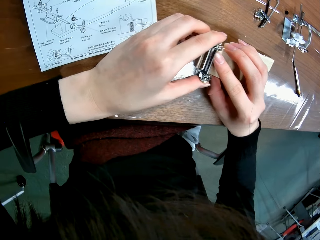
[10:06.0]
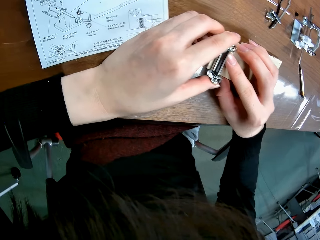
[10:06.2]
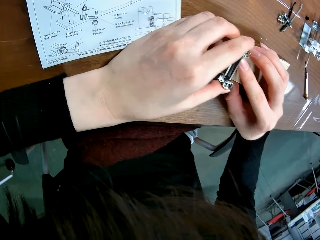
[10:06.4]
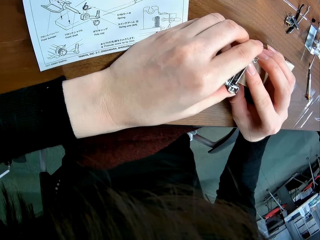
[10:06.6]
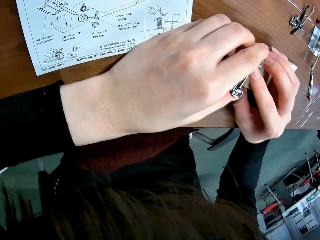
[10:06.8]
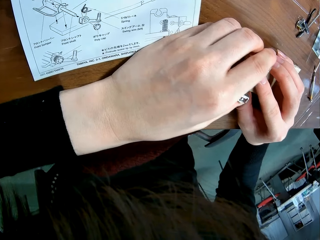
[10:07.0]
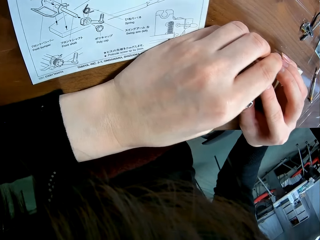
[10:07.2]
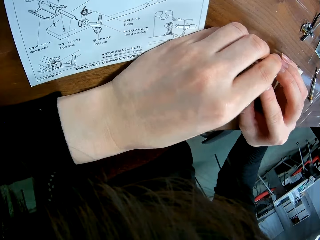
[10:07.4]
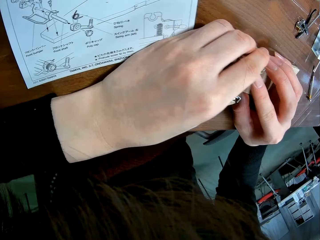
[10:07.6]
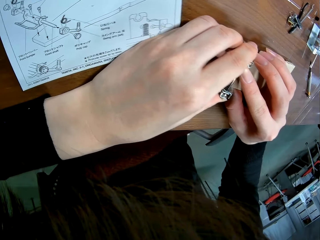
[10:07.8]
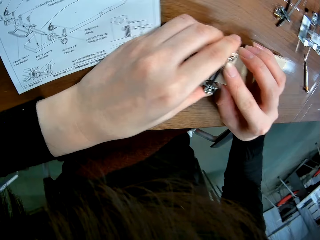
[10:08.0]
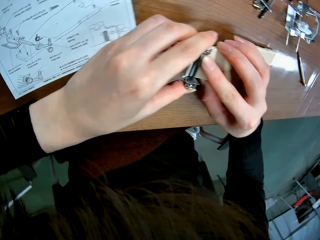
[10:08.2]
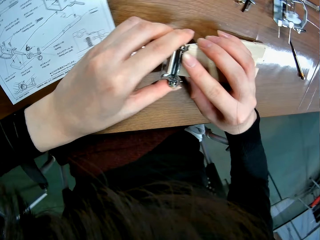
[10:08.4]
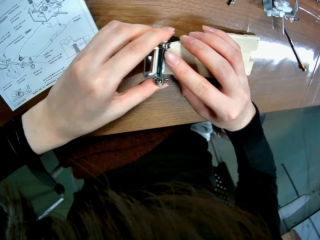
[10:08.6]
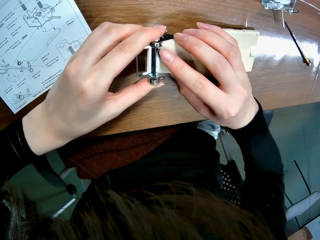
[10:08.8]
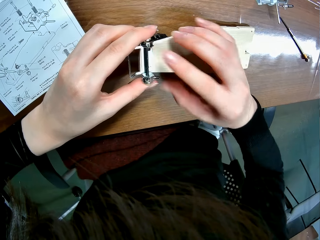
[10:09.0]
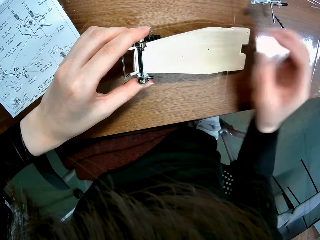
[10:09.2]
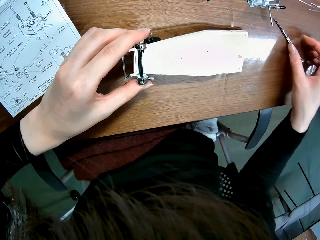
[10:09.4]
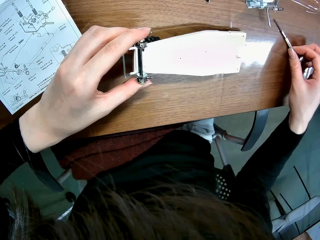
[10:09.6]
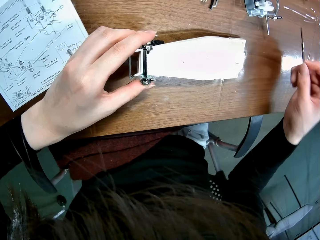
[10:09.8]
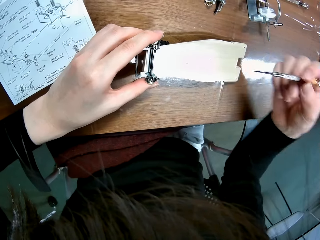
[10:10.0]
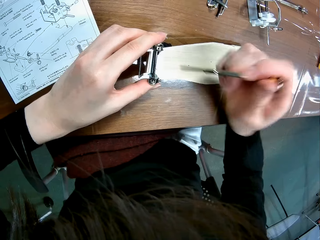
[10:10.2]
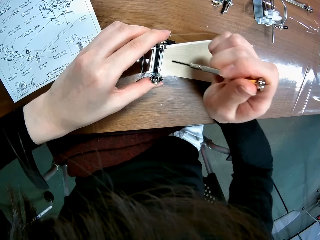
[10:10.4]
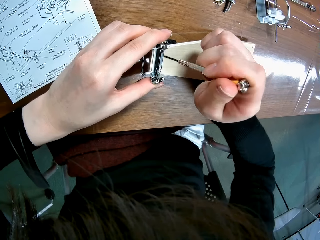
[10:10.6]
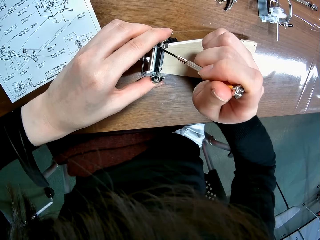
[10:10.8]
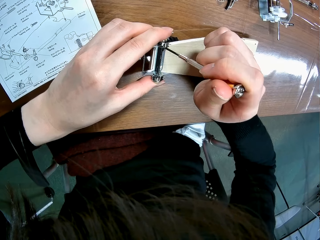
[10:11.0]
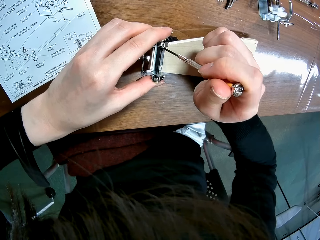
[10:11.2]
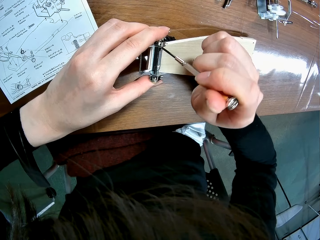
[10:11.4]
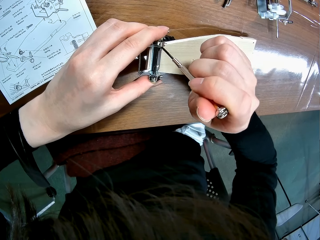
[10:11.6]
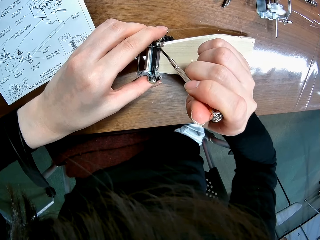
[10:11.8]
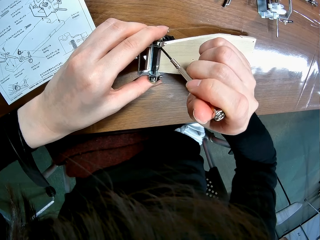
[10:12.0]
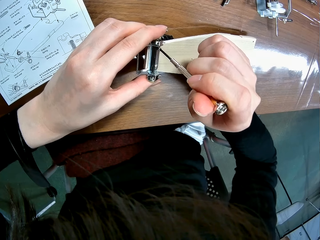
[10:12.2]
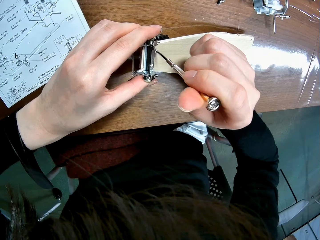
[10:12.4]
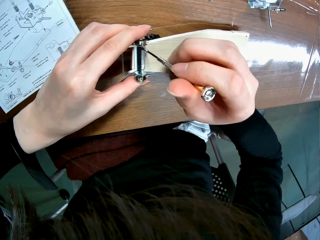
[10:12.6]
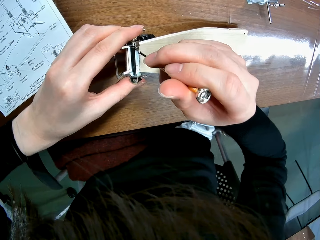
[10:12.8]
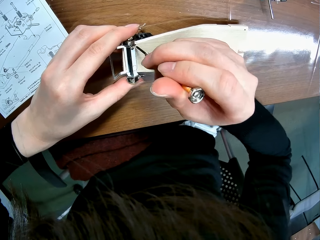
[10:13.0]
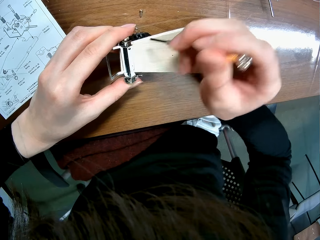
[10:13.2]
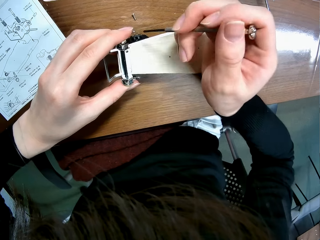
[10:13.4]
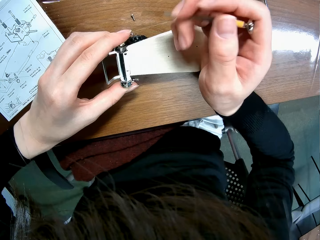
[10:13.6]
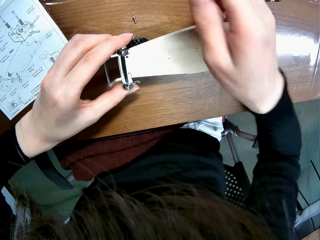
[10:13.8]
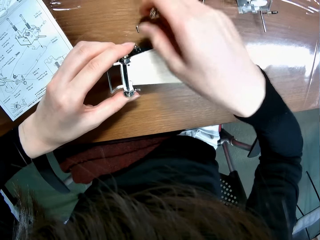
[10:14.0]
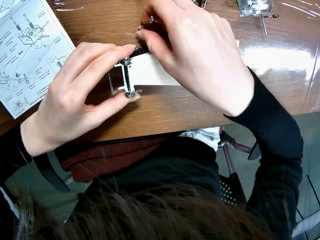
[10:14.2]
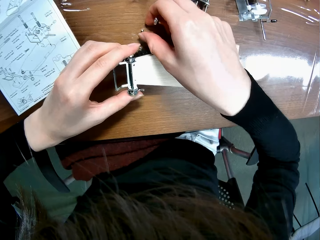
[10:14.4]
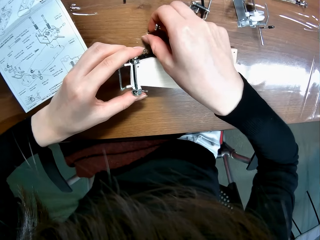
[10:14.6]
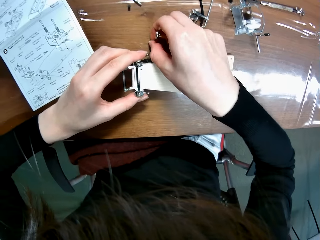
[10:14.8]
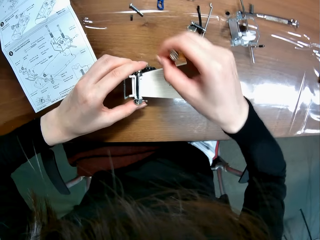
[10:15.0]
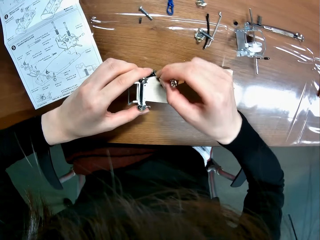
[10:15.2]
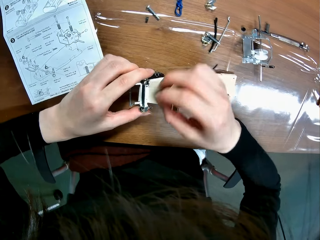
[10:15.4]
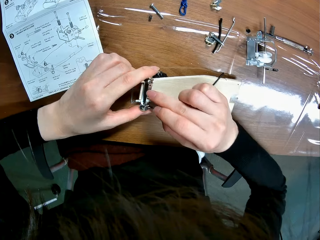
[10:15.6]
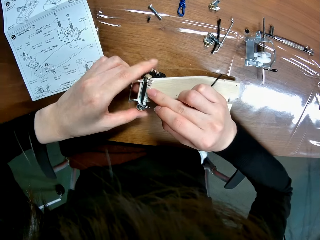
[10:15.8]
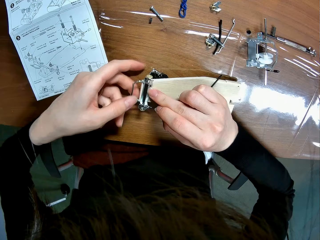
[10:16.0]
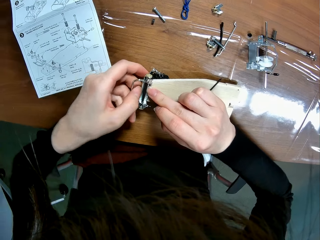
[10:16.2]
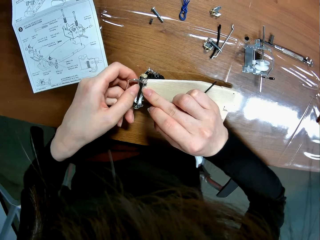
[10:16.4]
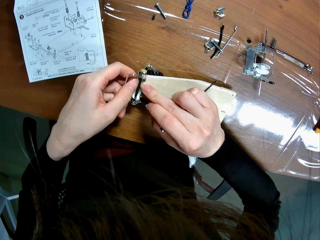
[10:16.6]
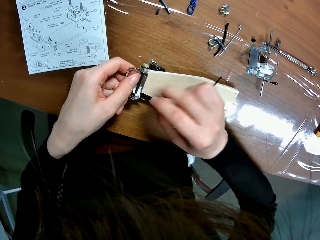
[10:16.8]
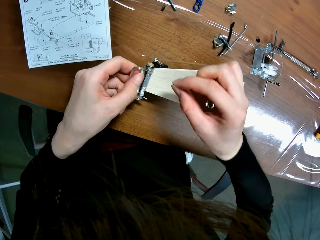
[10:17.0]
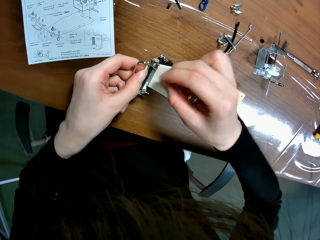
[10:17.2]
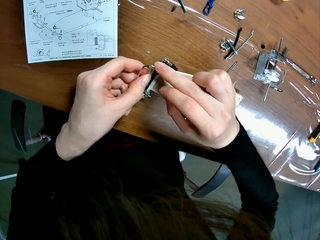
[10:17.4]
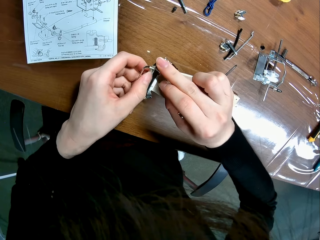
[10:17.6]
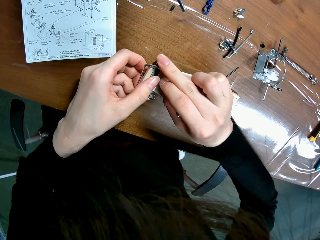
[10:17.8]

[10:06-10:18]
The camera wearer fixes together parts of the toy car. He picks a screwdriver from the table with his right hand. He places the screwdriver on the screw in the wooden mechanical model piece. He screws in parts of the toy car. He picks the screw from the table with his right hand.

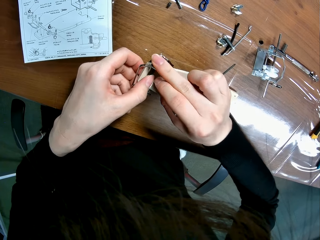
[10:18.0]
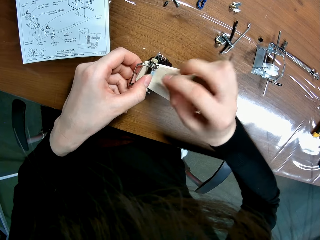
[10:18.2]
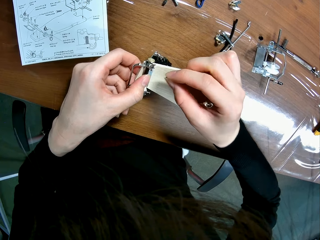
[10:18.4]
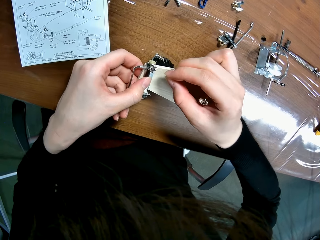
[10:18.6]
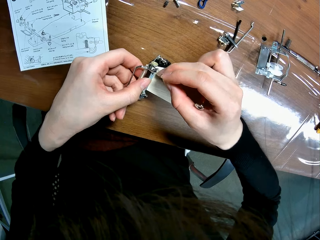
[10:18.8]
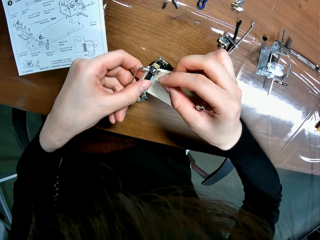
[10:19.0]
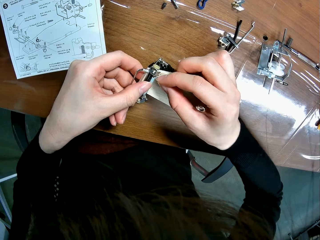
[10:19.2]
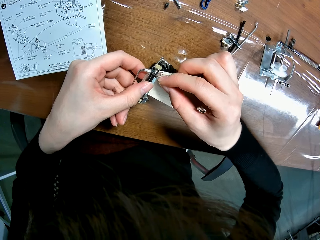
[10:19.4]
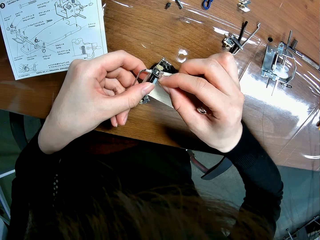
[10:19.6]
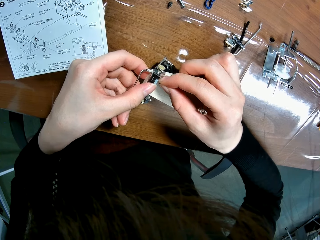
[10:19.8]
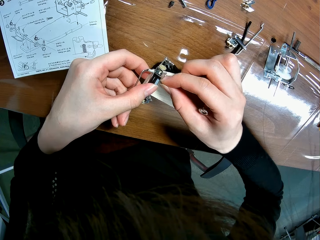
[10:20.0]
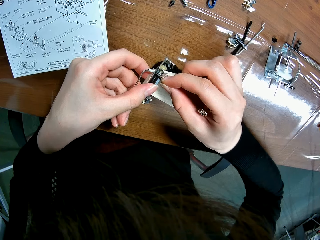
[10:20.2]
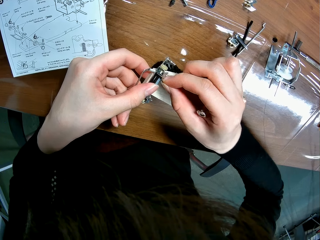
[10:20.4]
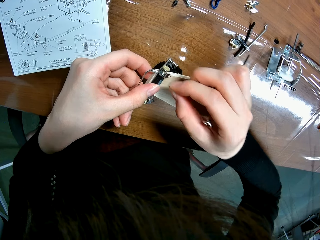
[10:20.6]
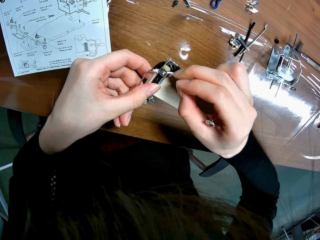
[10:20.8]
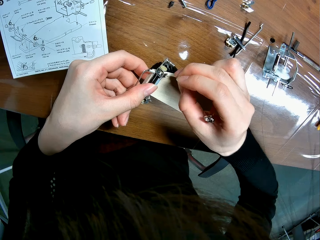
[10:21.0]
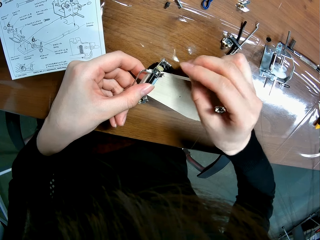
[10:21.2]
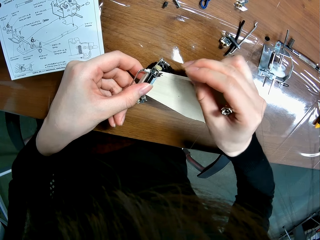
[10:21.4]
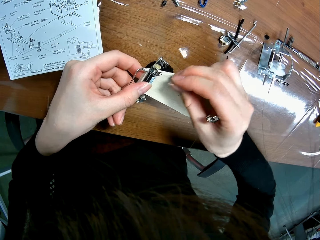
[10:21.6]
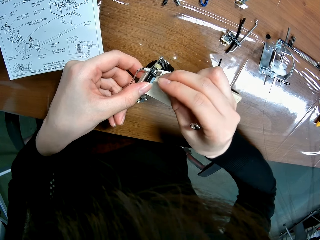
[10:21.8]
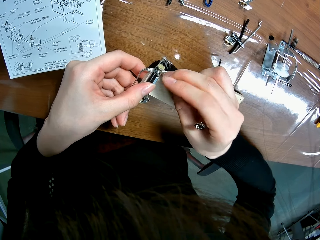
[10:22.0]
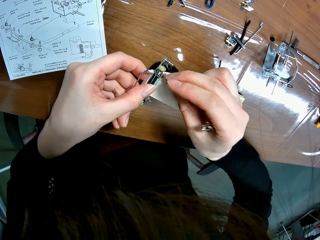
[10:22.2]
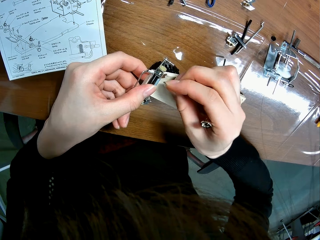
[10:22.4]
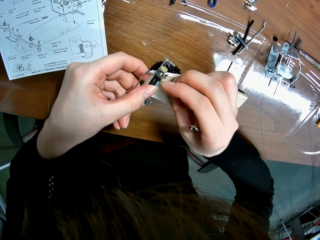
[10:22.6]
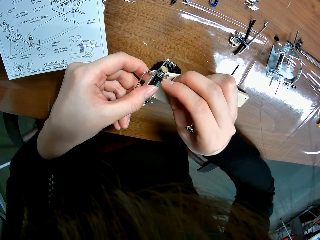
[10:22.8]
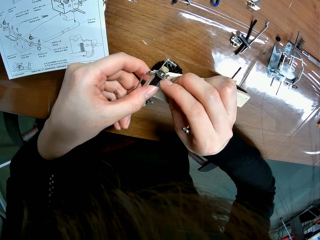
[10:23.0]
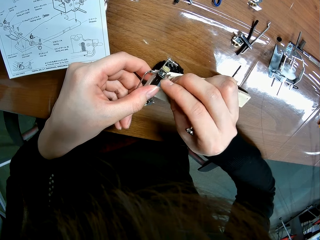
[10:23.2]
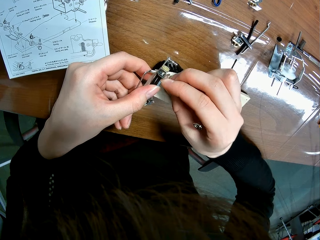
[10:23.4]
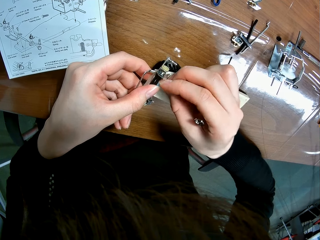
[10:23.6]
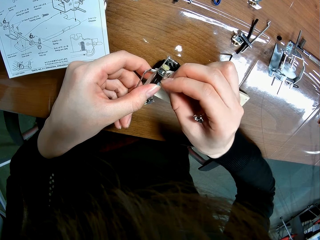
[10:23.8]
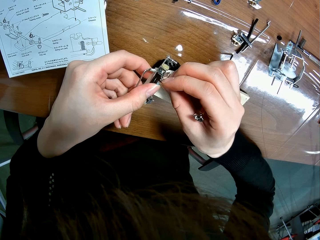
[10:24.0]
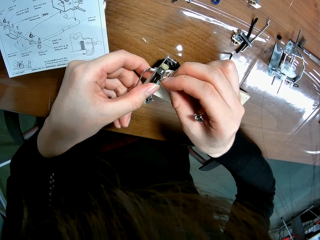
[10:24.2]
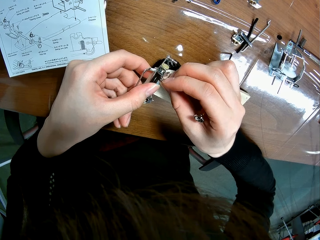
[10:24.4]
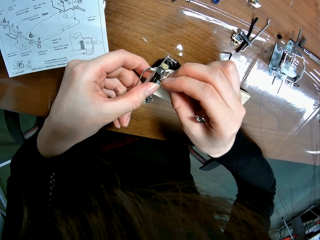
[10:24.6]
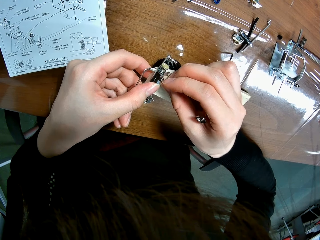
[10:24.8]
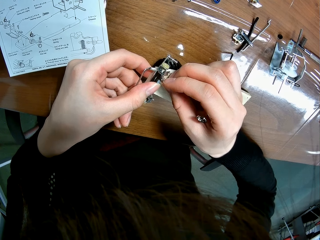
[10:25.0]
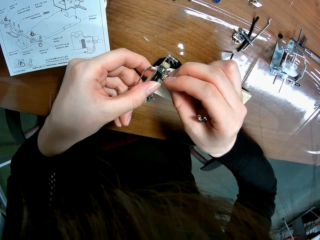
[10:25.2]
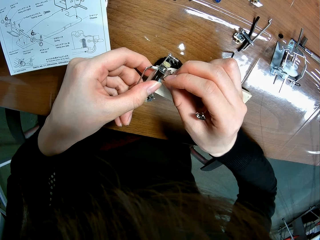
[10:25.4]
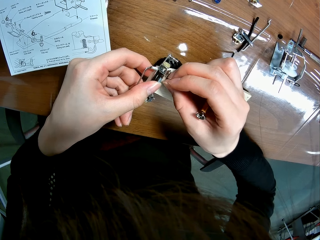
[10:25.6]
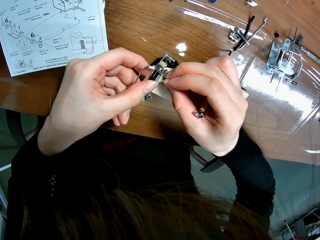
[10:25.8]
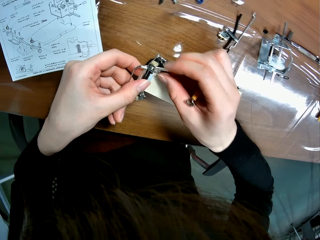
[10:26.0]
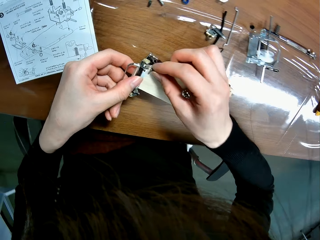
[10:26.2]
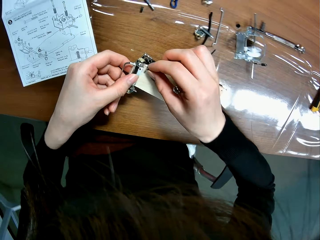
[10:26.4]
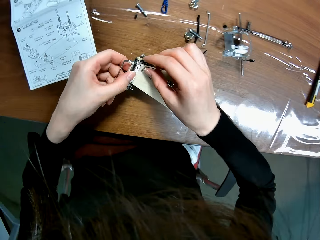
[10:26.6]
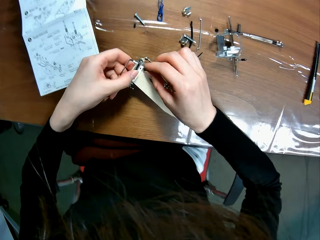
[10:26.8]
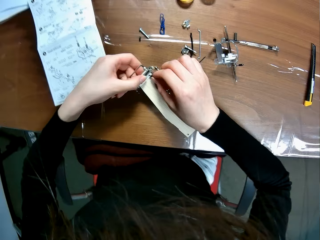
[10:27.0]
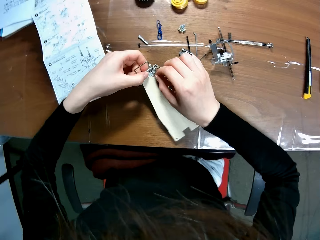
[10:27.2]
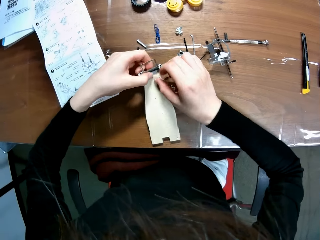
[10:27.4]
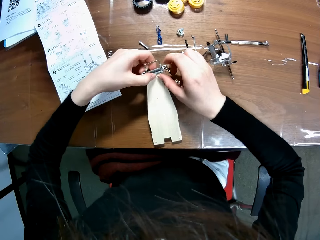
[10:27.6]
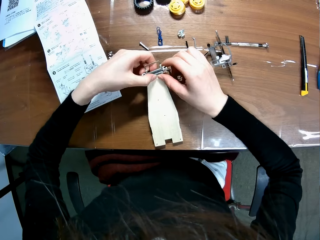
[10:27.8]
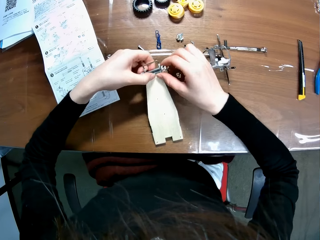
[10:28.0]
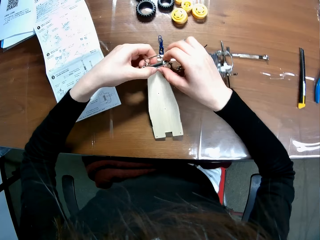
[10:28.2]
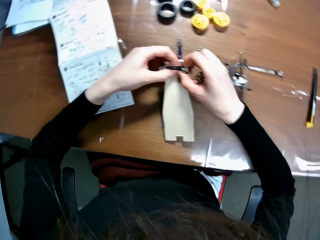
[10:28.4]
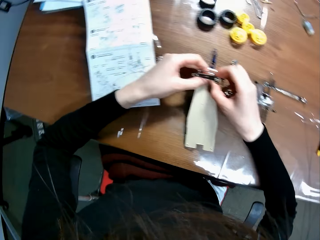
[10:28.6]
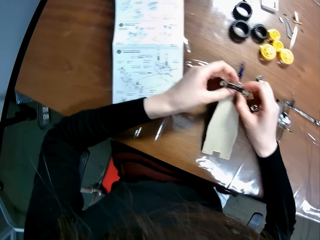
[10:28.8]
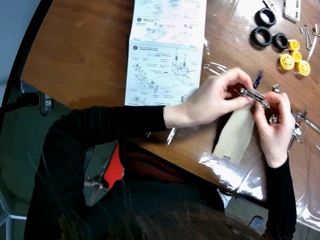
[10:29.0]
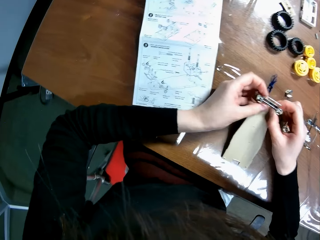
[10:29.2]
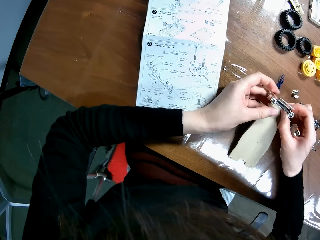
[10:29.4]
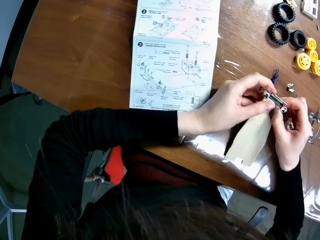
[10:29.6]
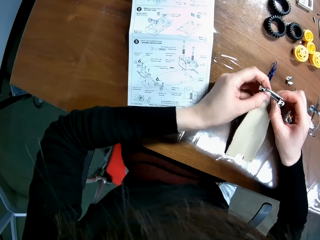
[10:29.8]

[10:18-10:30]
The camera wearer places the screw on the screw hole of the wooden mechanical model piece. He adjusts the wooden mechanical model piece with his hands.
